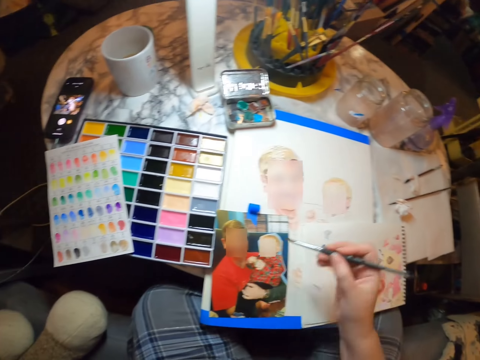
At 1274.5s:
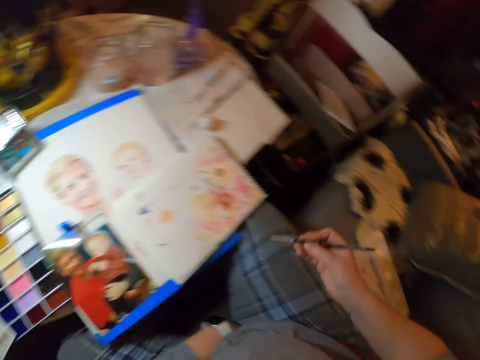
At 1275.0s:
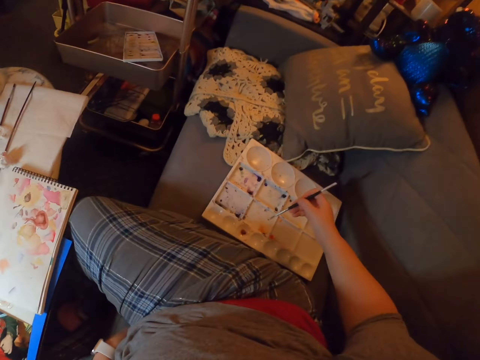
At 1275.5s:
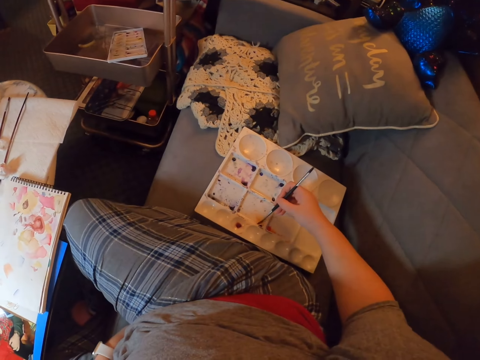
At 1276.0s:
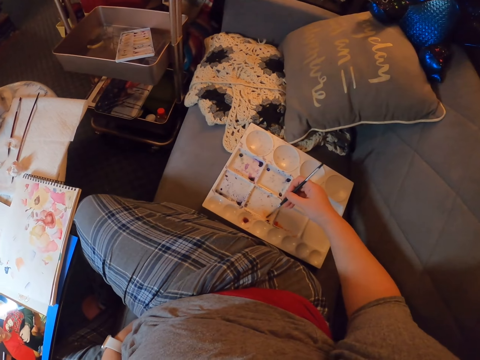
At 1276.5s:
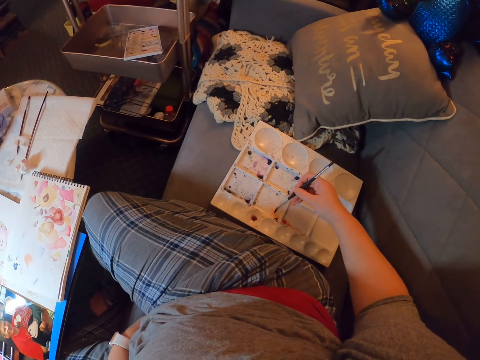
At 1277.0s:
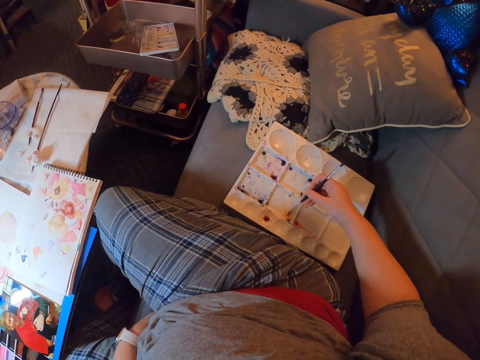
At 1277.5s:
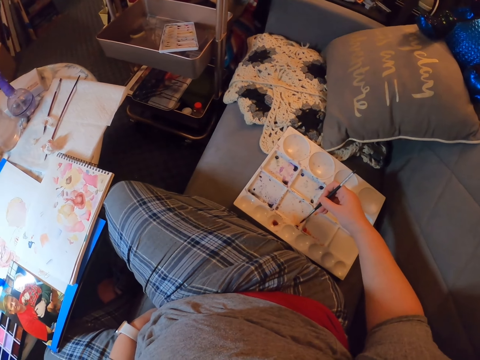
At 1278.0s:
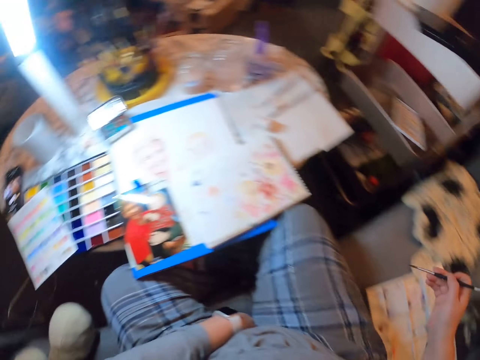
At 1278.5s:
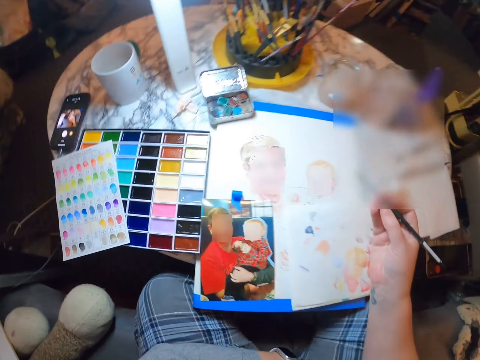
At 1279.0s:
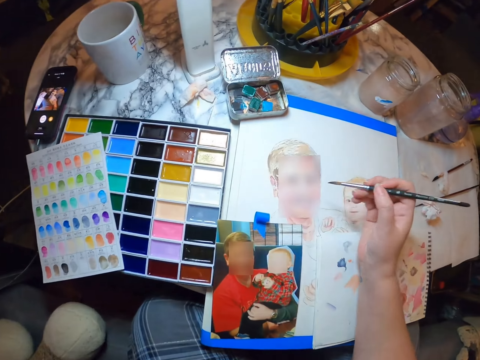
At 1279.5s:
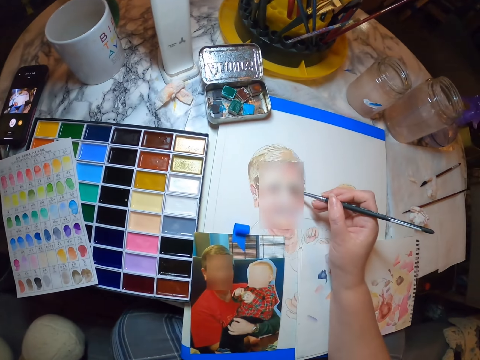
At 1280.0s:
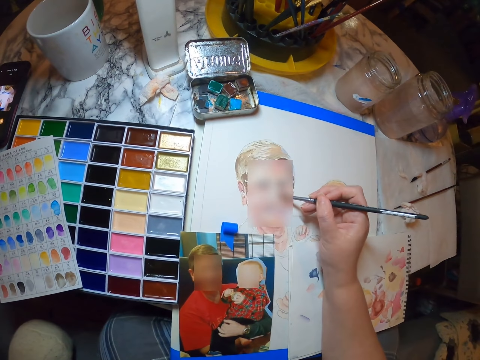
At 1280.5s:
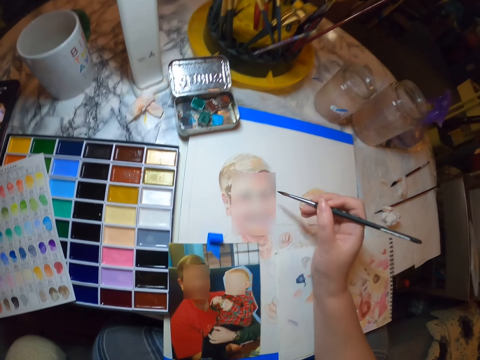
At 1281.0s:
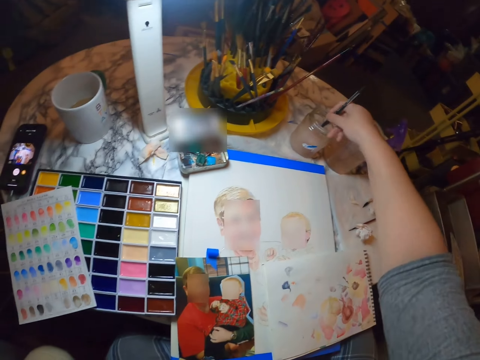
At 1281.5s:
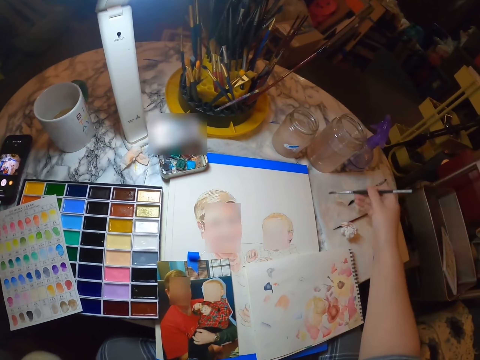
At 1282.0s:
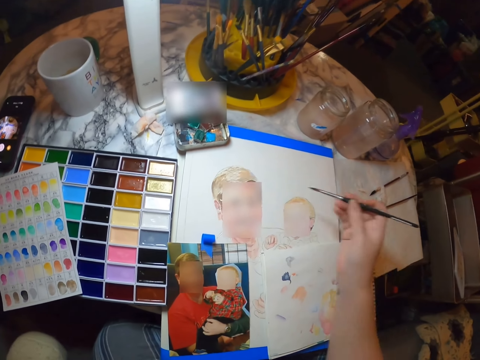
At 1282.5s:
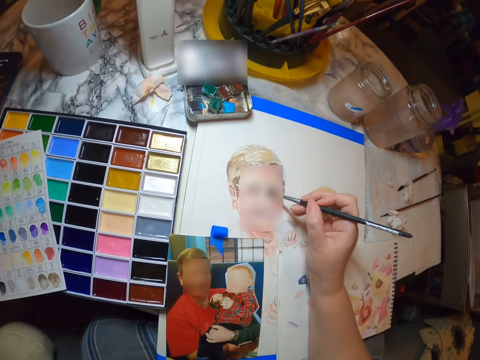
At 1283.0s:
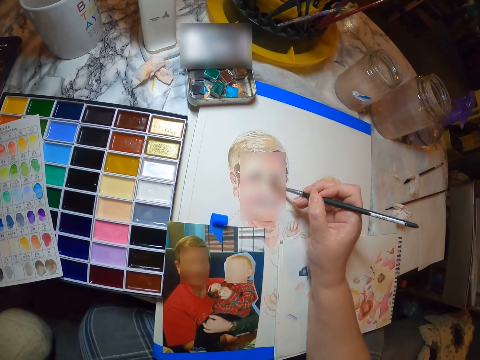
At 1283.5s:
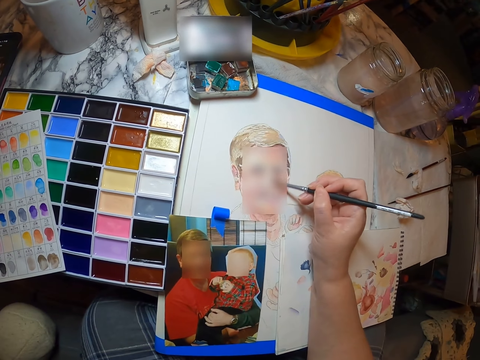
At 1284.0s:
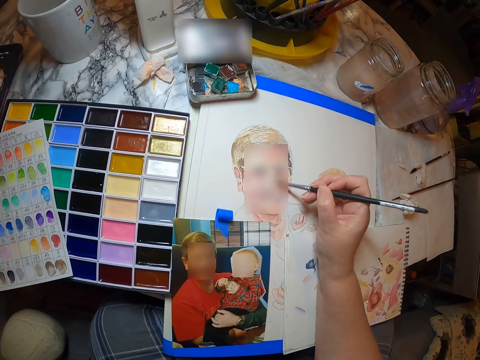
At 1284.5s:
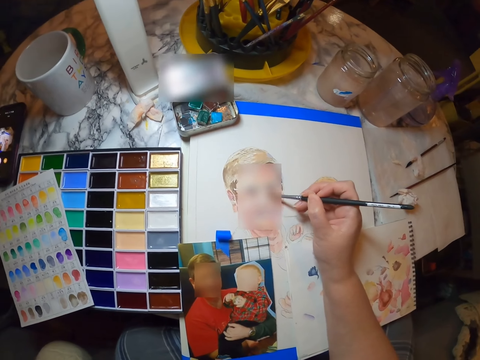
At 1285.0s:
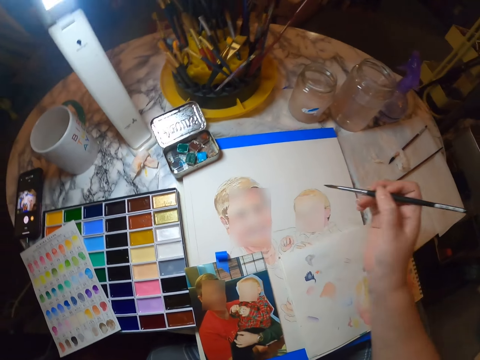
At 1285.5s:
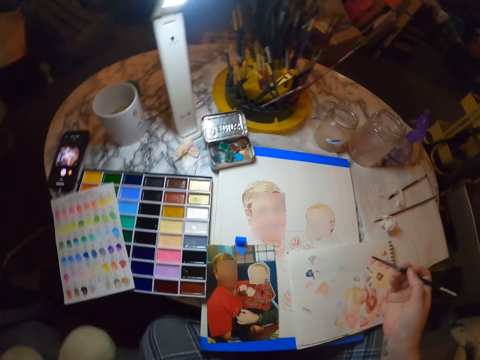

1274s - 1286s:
The camera wearer scoops the color with the painting brush in the paint palette. They draw on the piece of paper using the painting brush. They dip the painting brush in the tin with water. They draw on the piece of paper using the painting brush.

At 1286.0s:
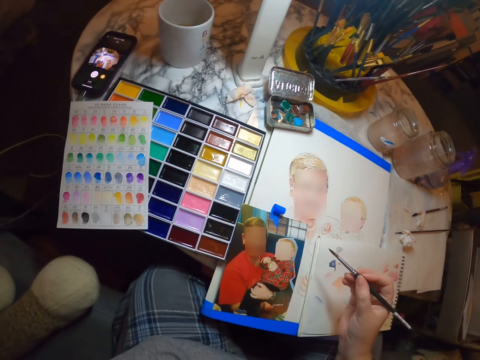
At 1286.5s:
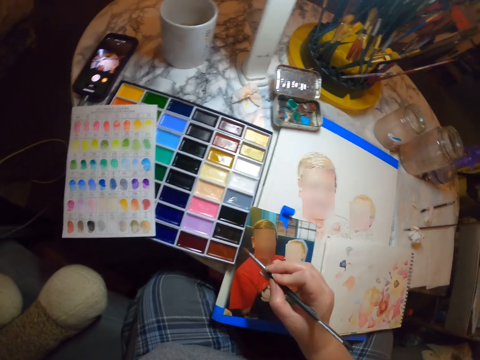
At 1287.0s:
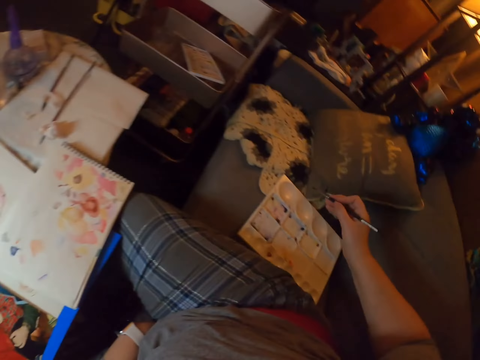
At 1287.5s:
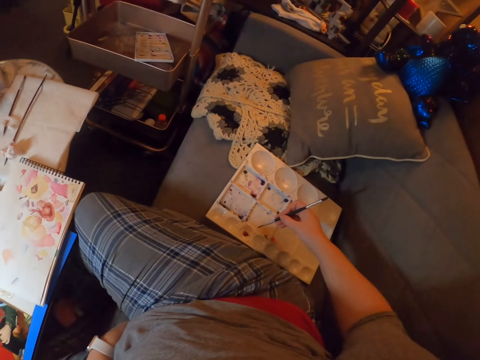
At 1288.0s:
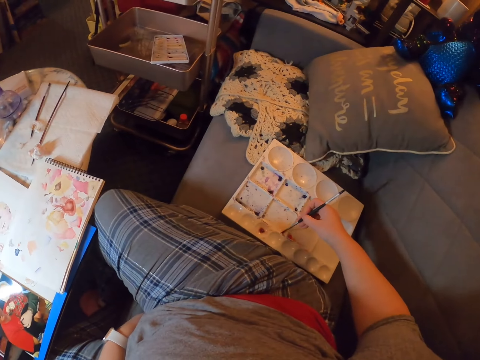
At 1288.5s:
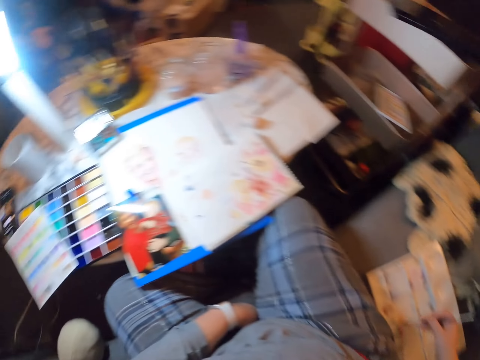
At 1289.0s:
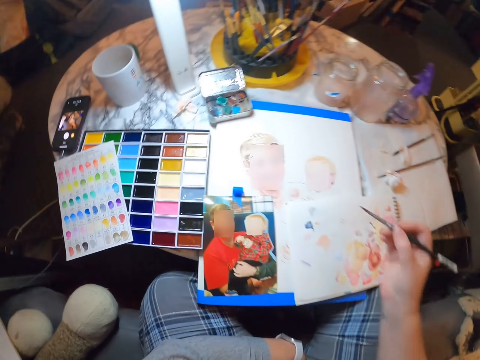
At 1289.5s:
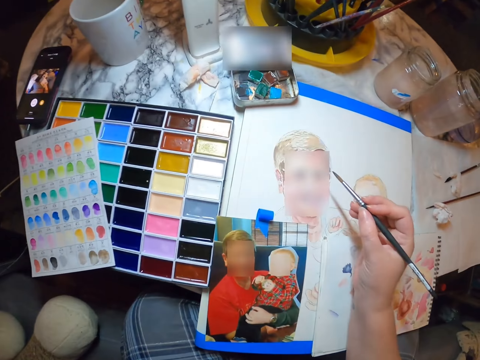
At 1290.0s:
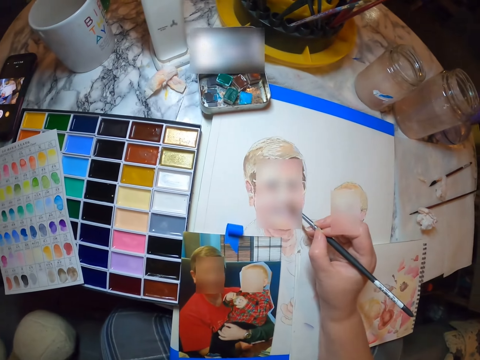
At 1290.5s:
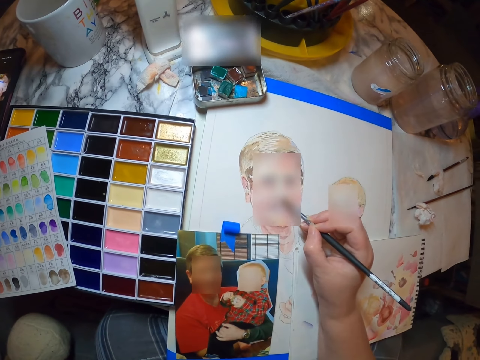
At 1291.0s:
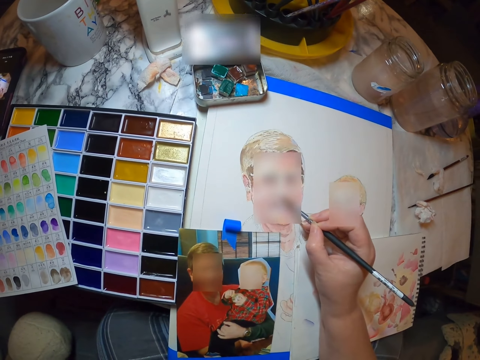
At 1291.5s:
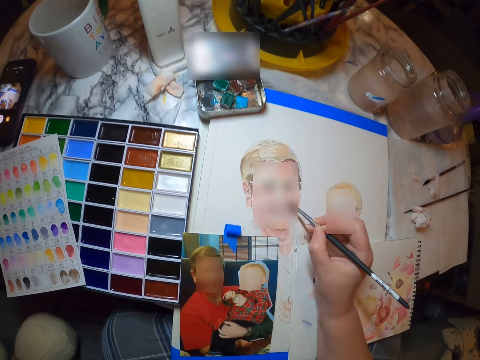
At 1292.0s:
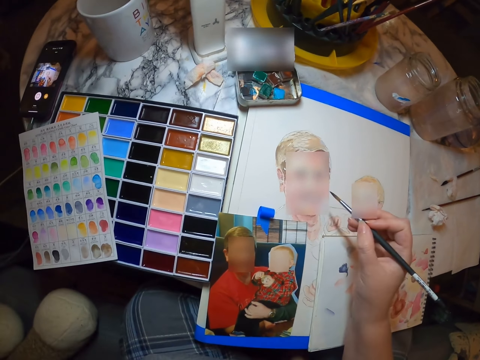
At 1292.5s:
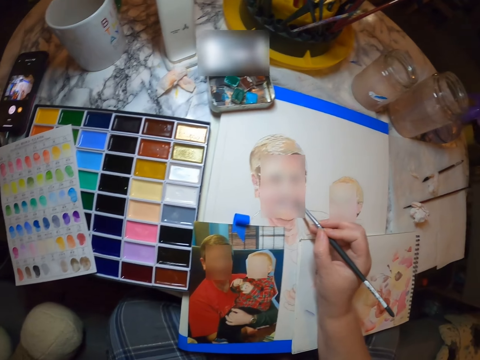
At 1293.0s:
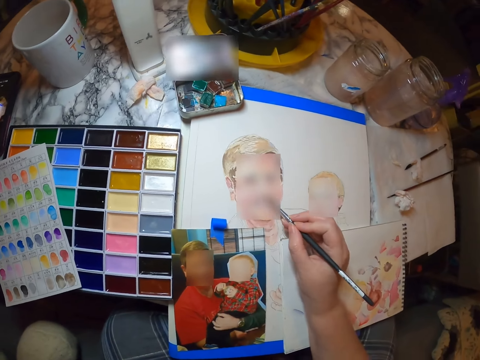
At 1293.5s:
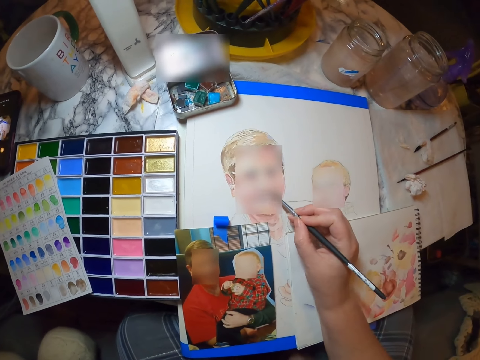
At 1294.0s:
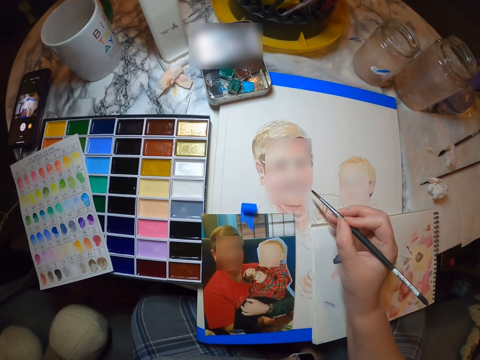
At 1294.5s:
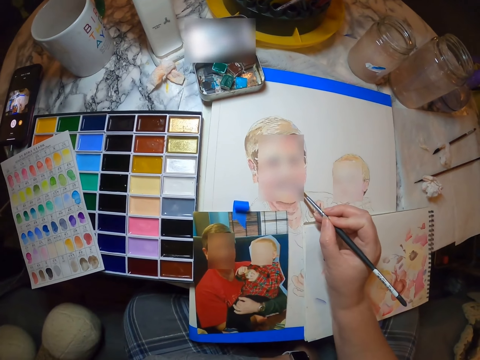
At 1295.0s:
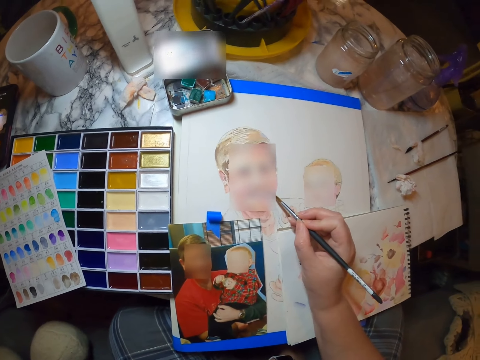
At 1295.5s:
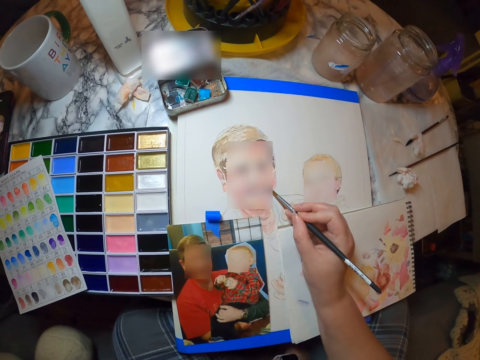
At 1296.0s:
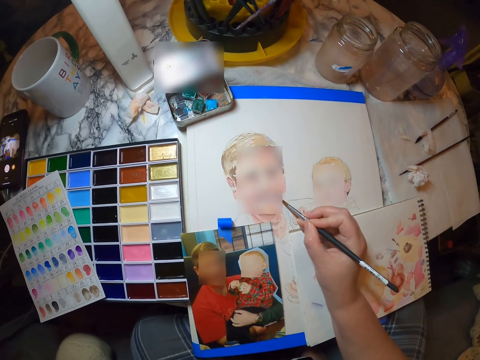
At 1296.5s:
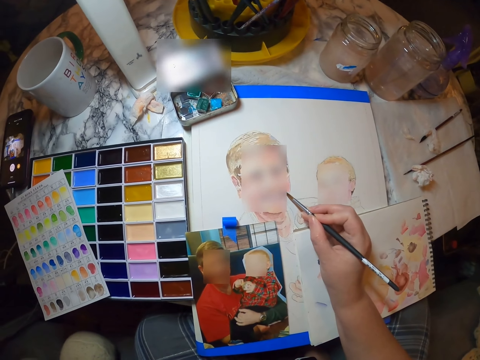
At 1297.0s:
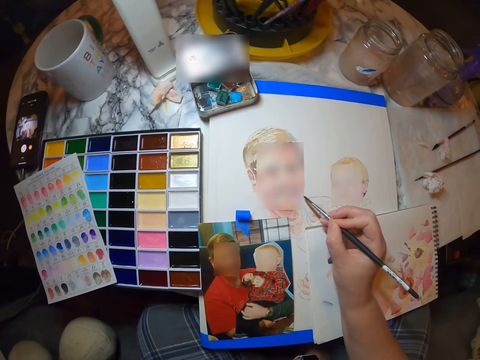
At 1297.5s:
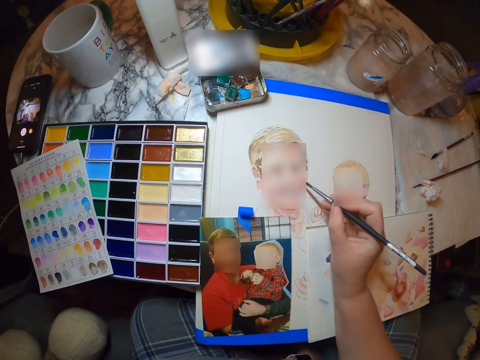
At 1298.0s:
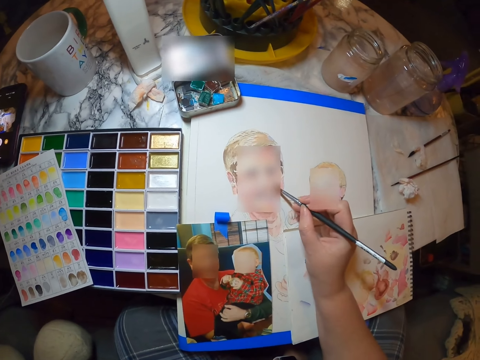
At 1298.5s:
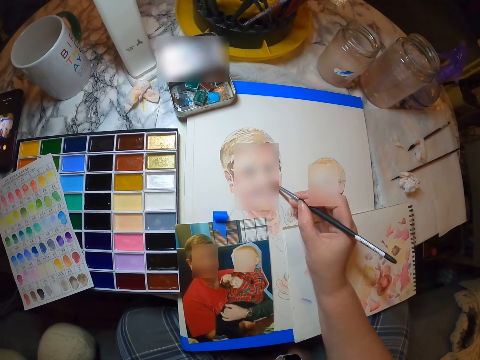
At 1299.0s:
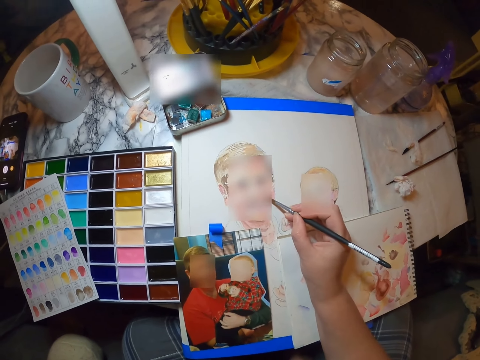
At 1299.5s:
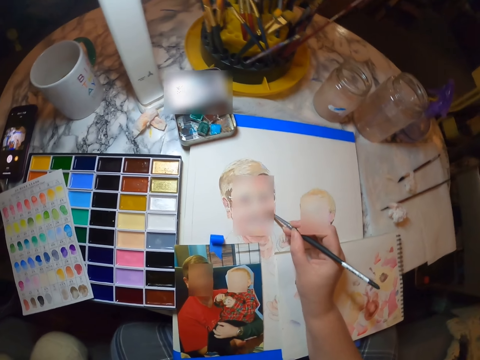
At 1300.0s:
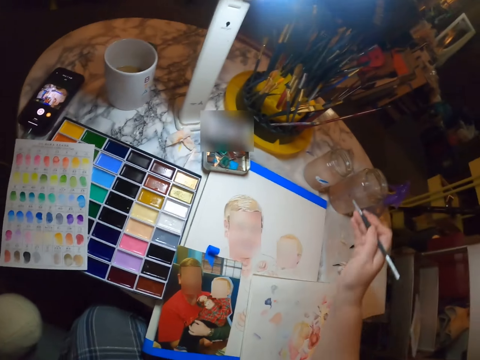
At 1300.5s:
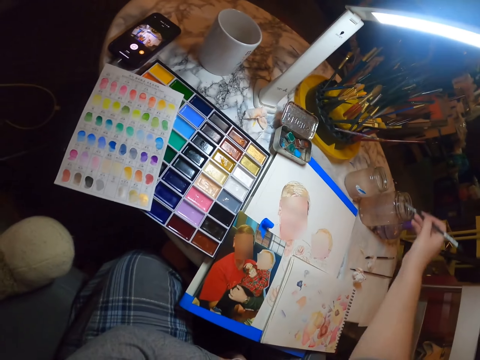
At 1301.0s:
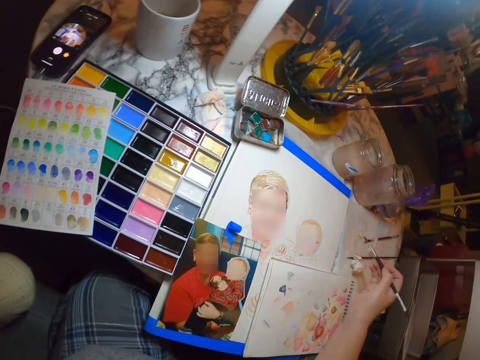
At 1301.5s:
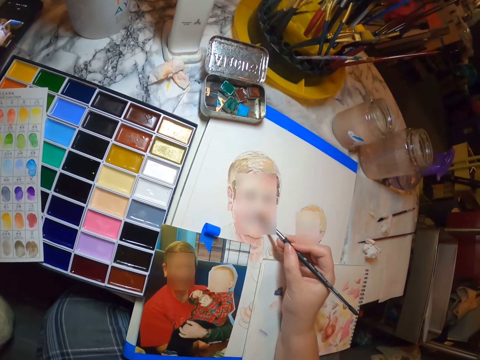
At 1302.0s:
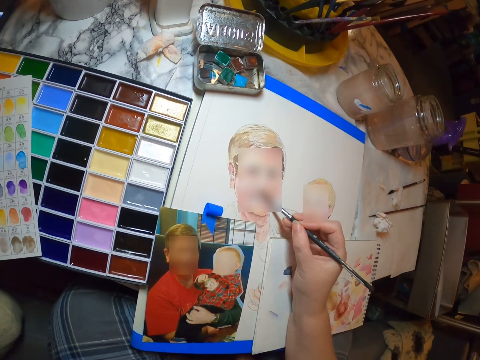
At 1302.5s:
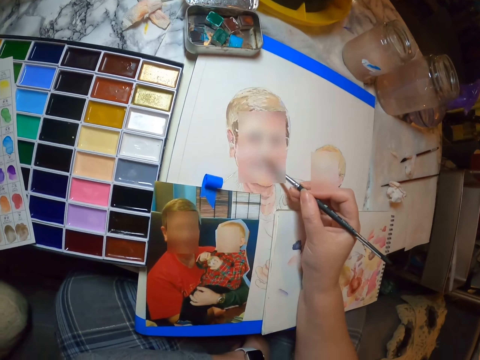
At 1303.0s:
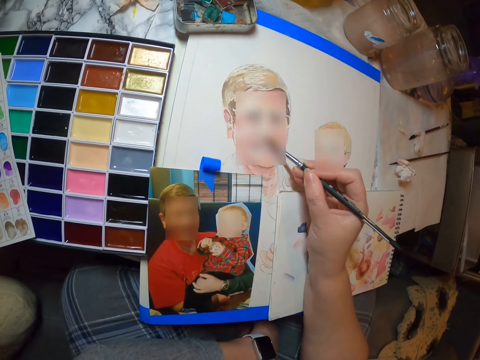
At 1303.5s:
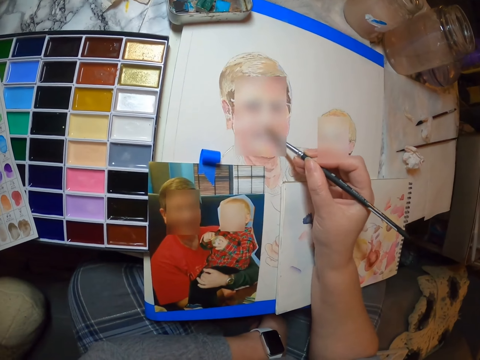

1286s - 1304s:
The camera wearer scoops the color with the painting brush in the paint palette. They draw on the piece of paper using the painting brush. They dip the painting brush or paintbrush in the tin with water. They brush the paintbrush on the paper. They draw on the piece of paper using the painting brush.
